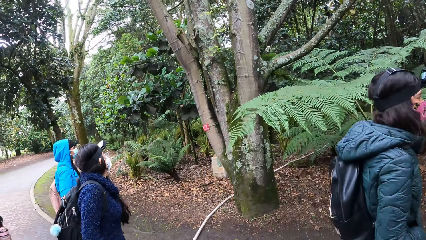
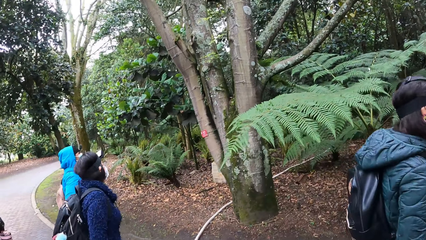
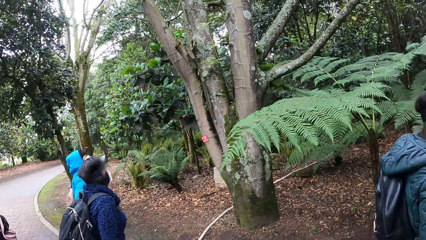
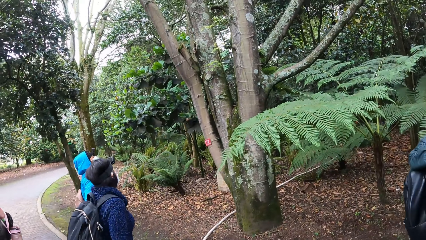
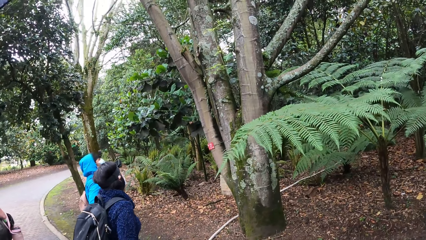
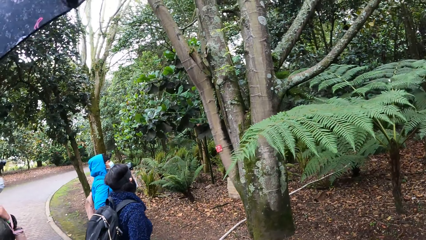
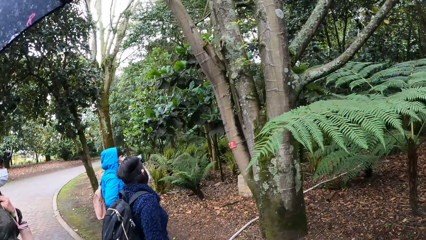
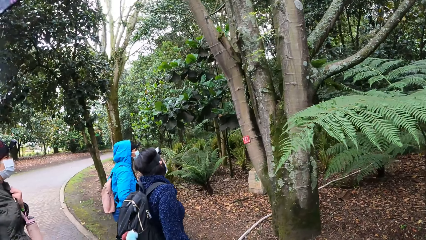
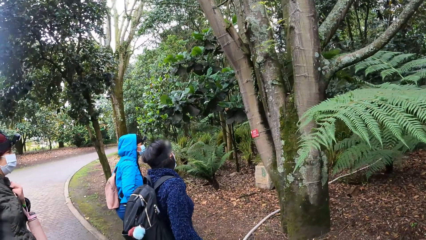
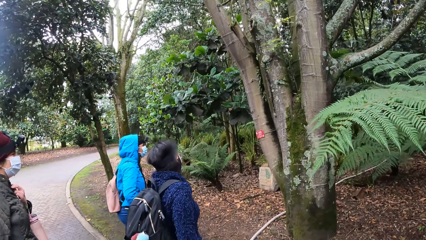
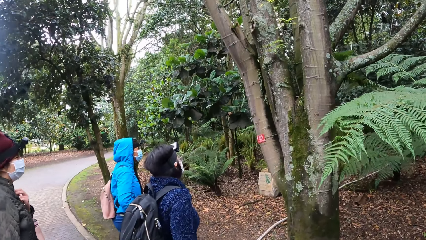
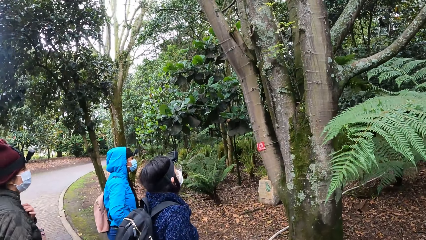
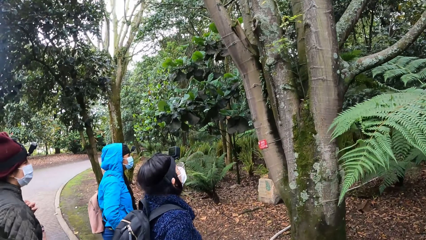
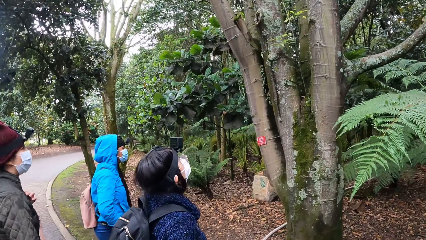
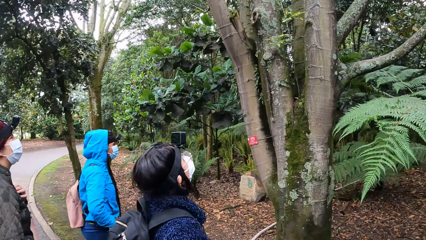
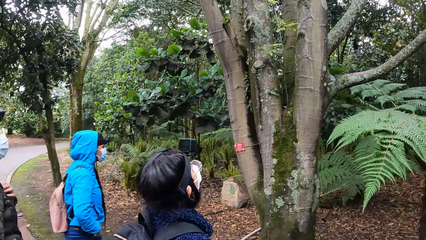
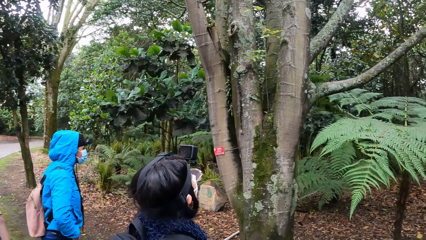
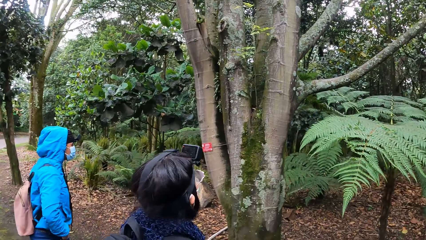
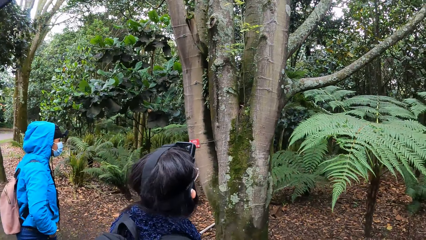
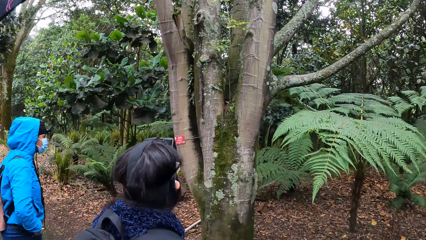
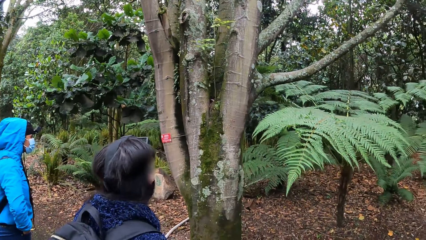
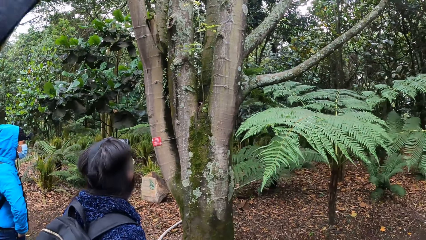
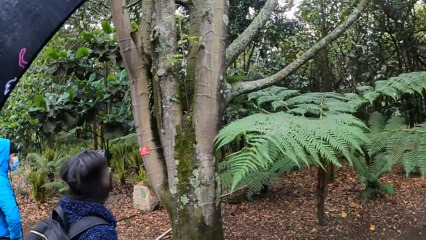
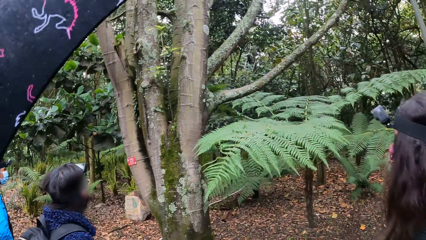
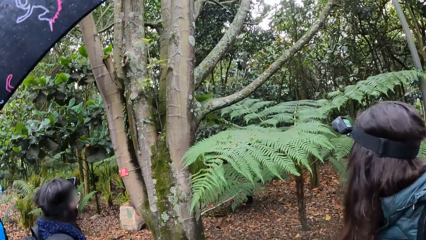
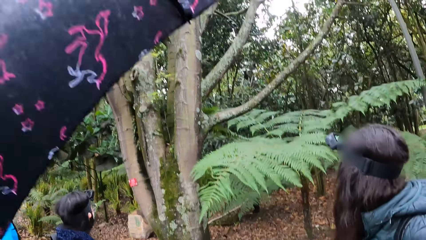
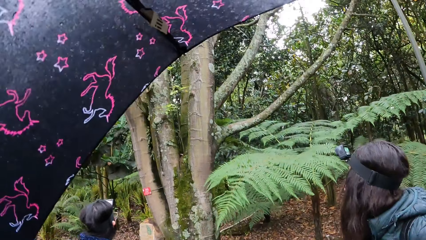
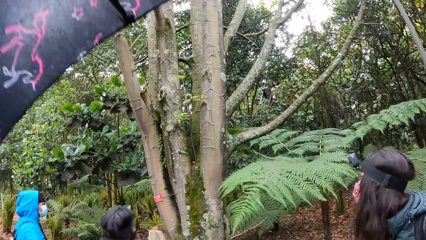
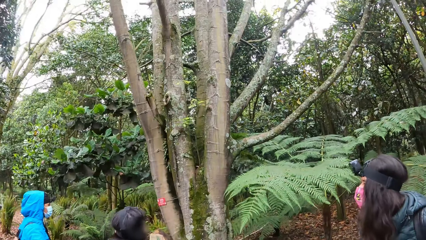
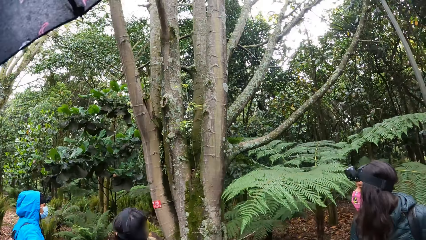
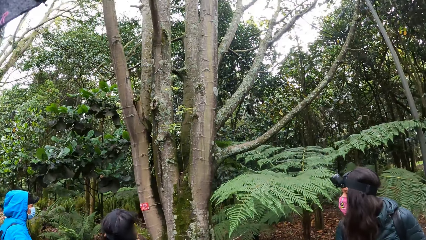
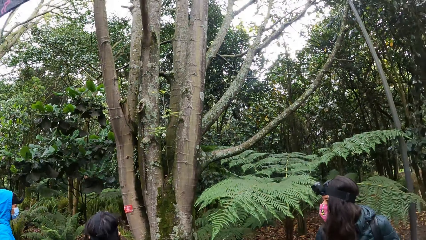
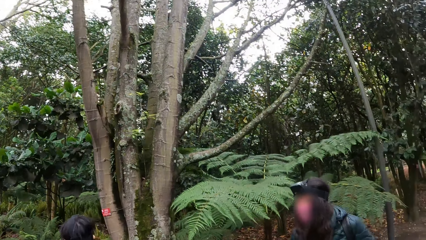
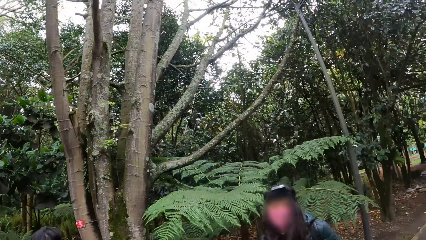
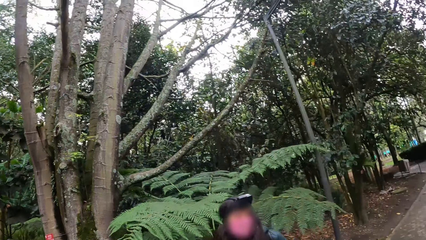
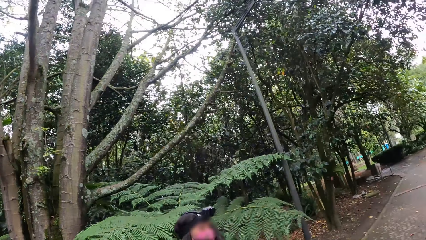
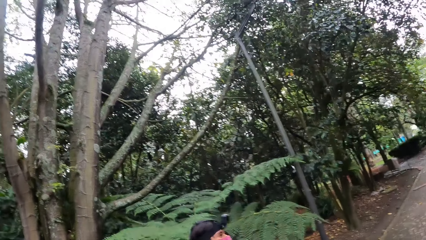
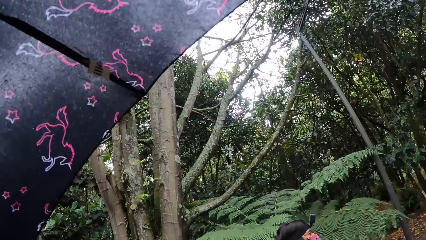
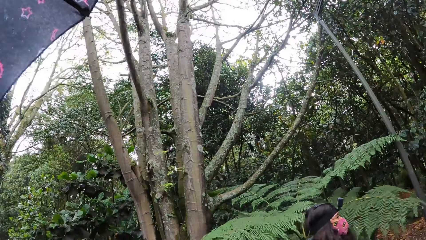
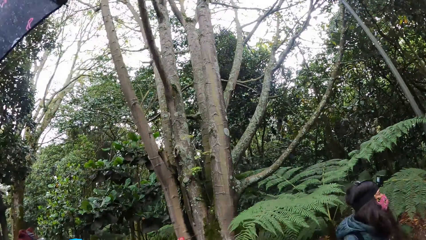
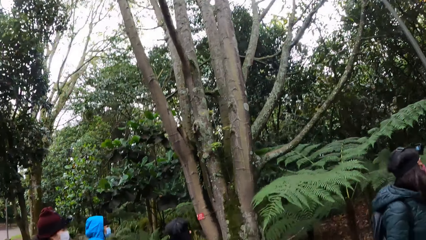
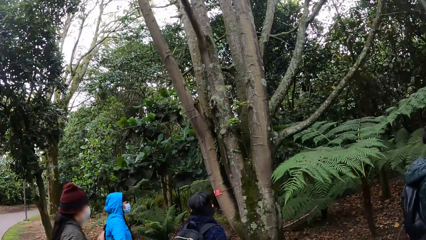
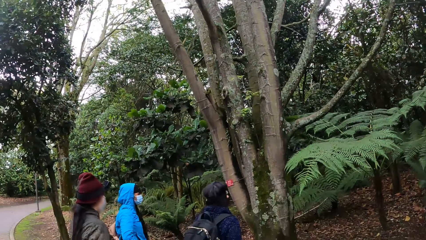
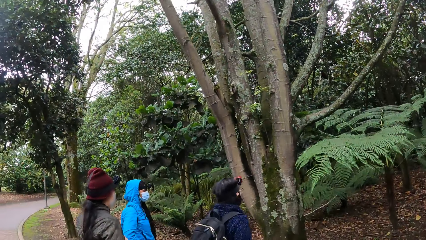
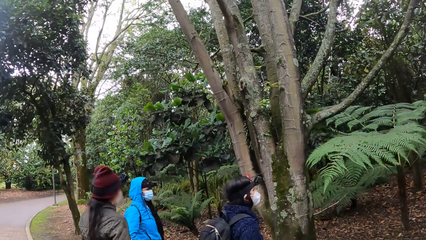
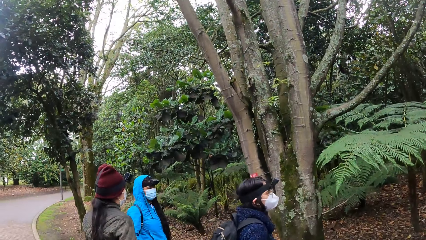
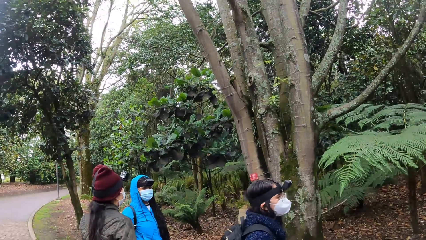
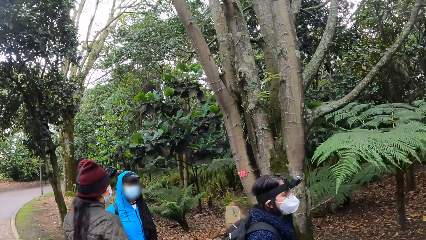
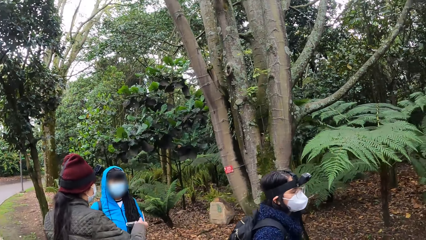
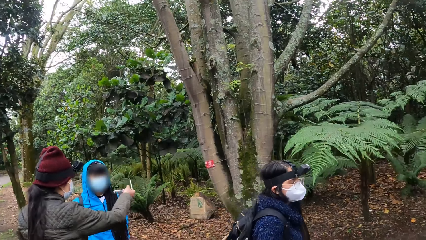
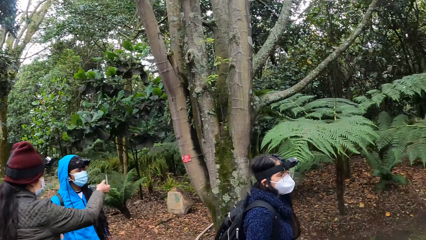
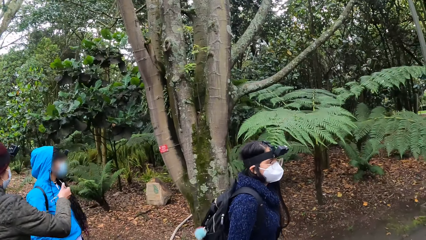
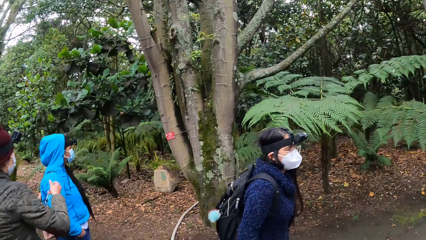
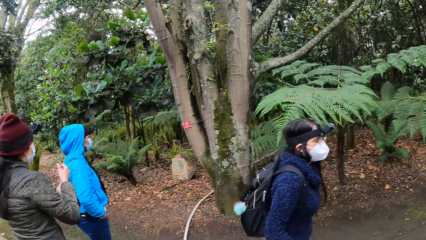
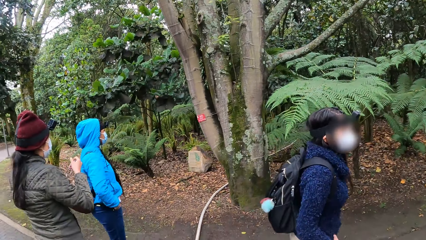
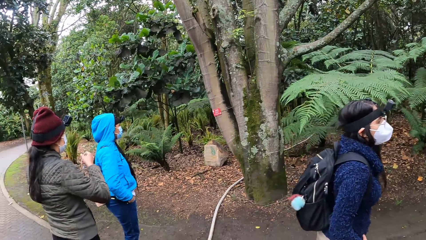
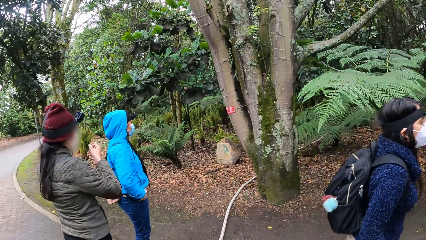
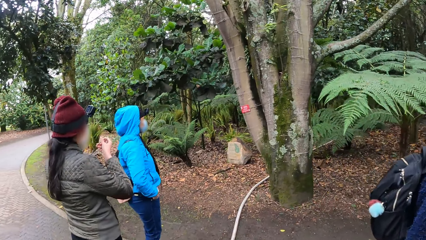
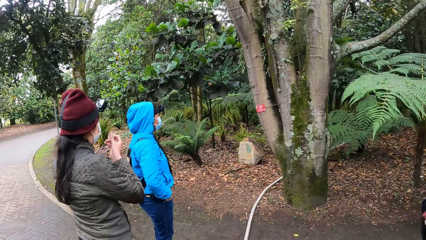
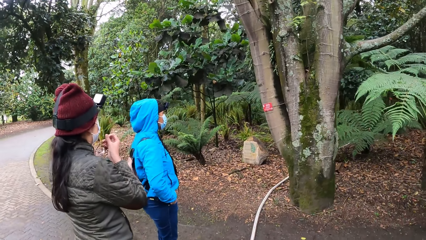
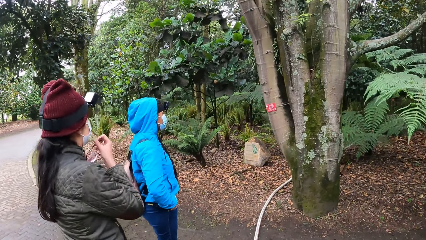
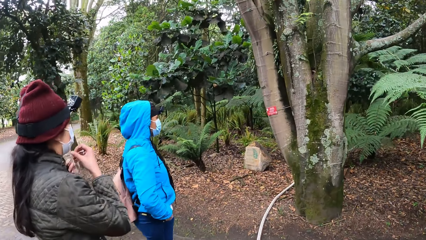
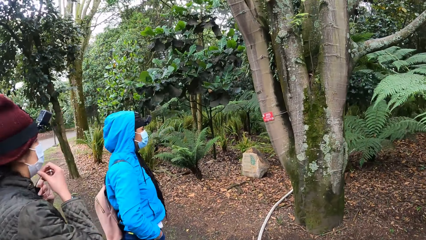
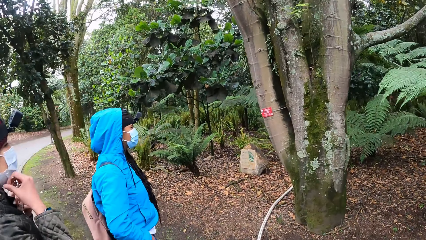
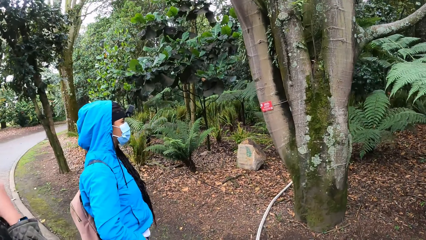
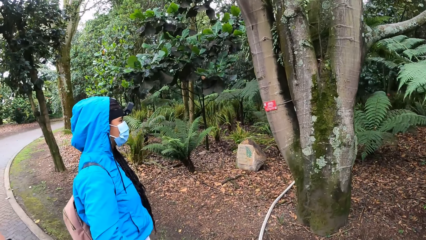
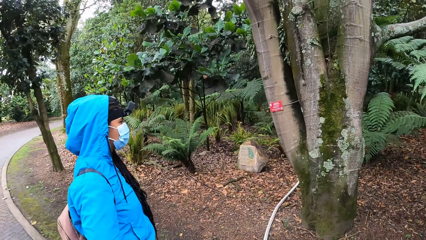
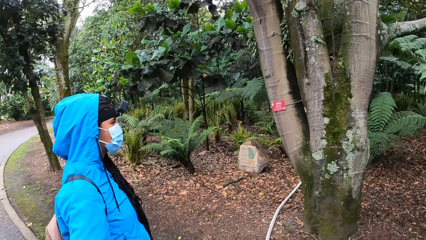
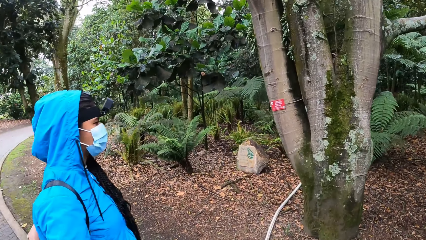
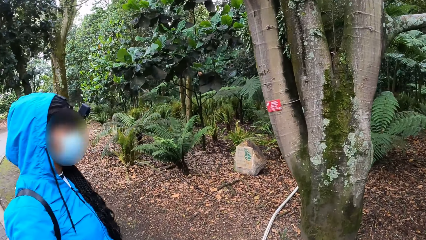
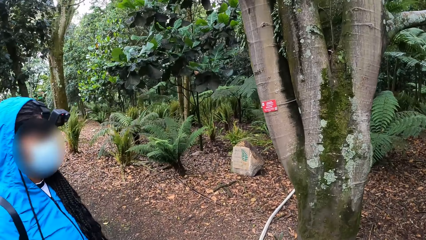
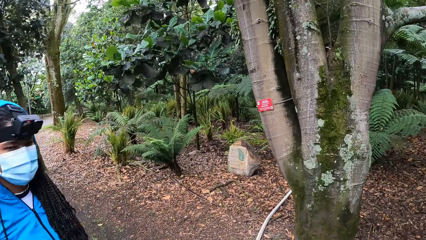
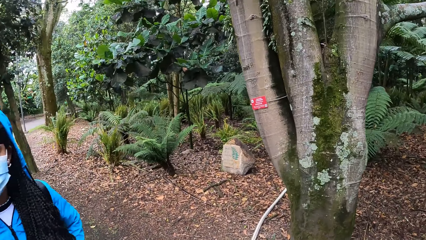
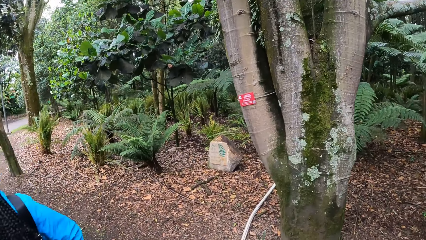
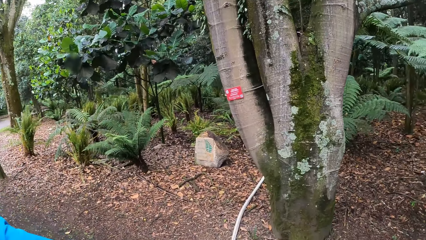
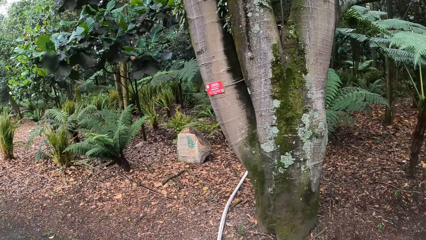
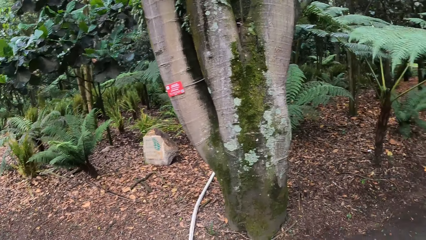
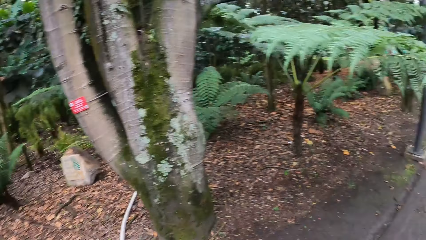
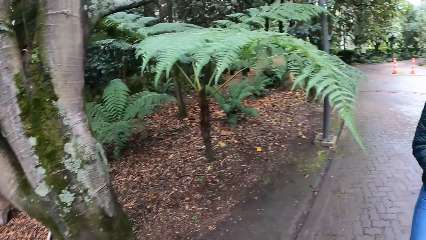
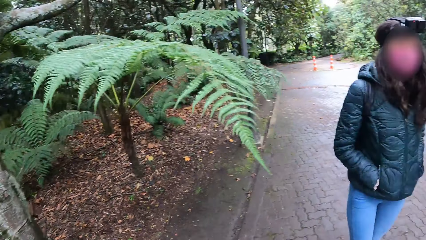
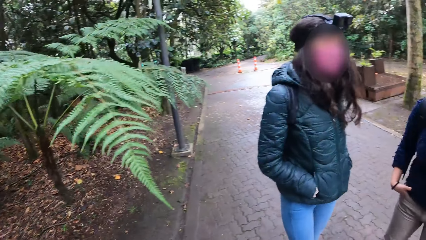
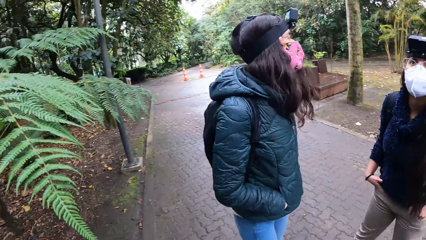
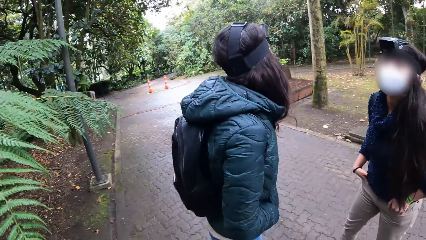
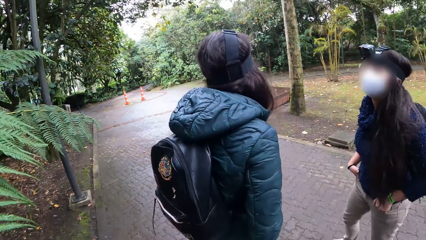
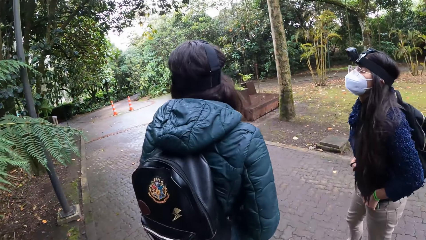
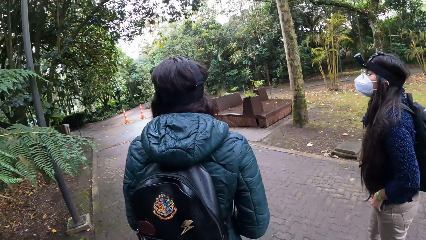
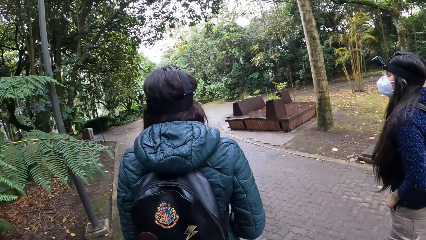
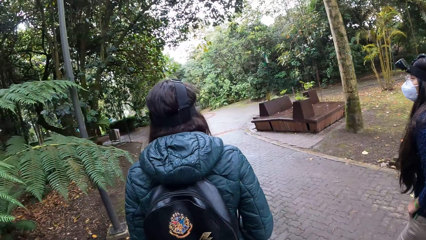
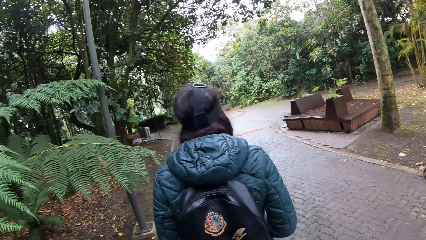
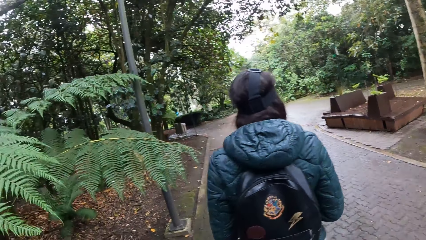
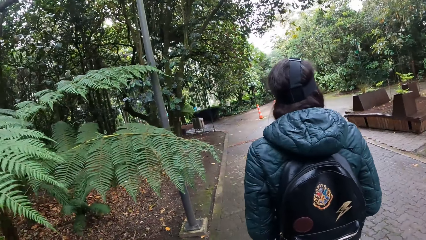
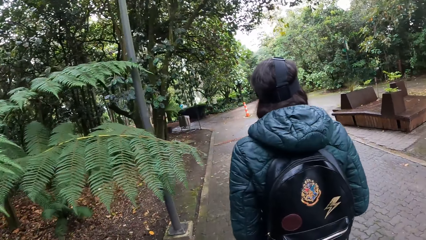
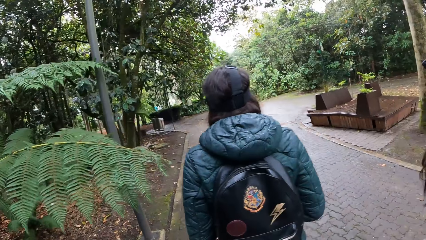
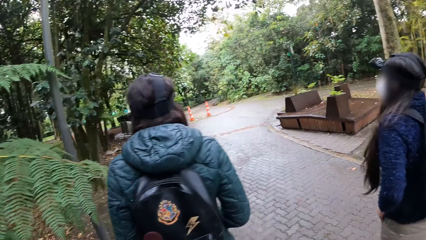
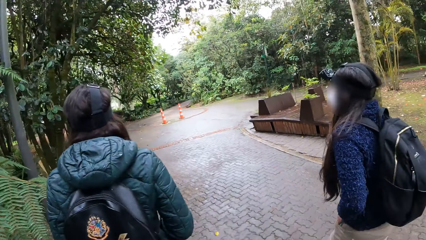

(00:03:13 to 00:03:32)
The camera wearer looks around the surroundings. They walk towards the tree. The woman puts her glasses in her pocket with her right hand. The camera wearer walks along the pavement.
